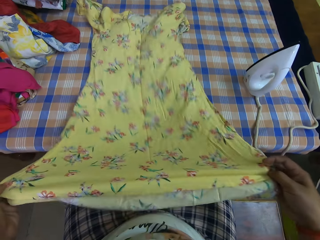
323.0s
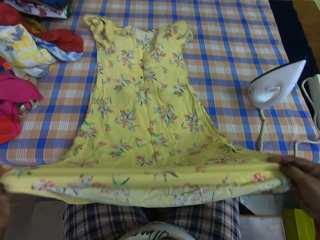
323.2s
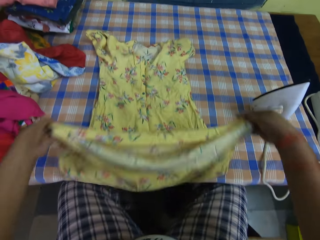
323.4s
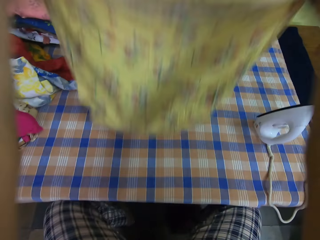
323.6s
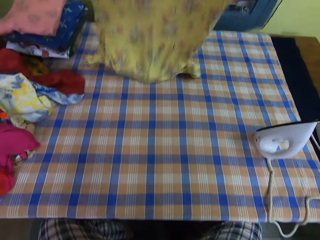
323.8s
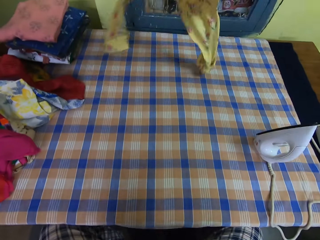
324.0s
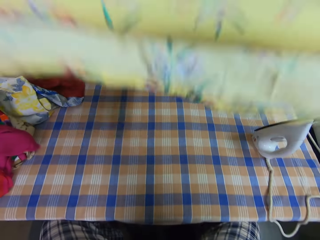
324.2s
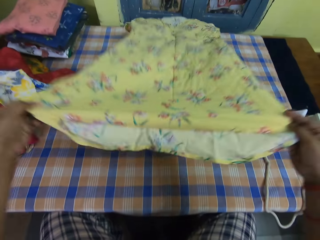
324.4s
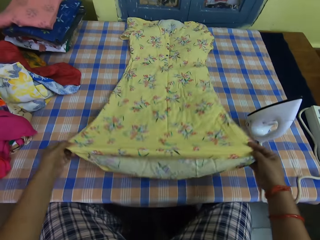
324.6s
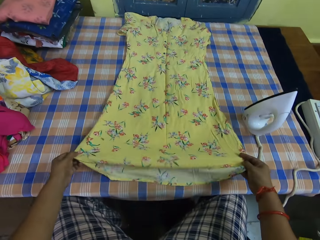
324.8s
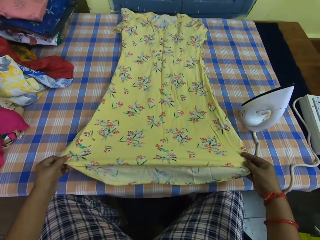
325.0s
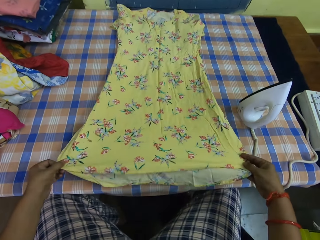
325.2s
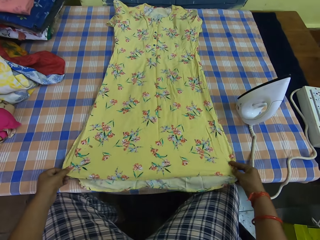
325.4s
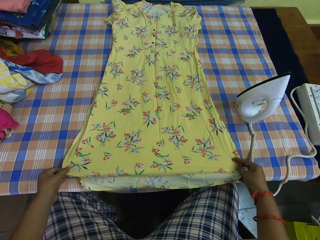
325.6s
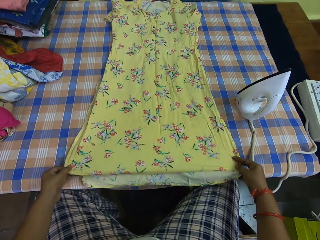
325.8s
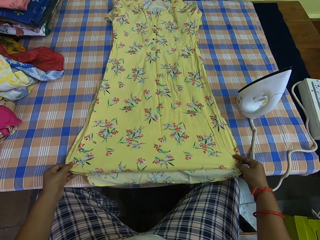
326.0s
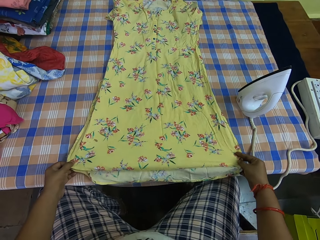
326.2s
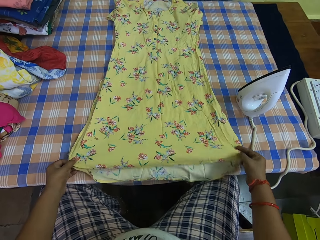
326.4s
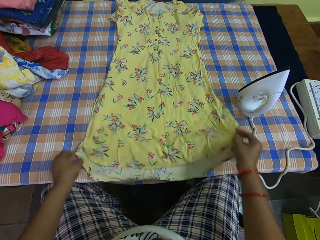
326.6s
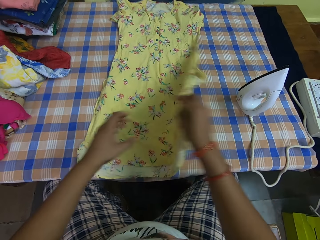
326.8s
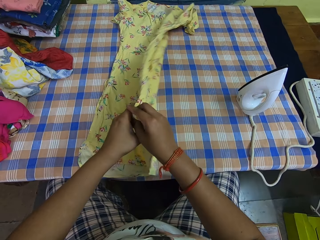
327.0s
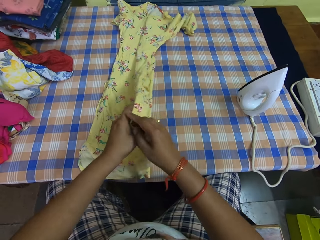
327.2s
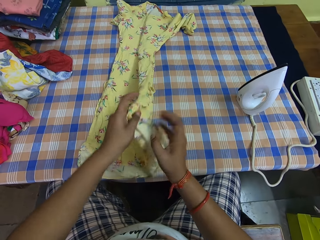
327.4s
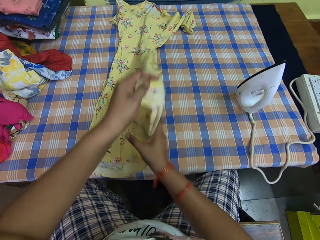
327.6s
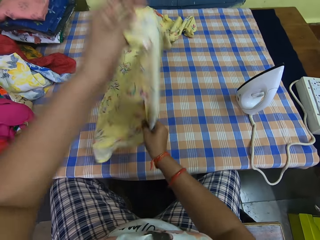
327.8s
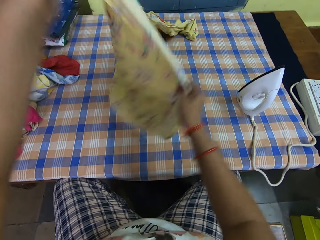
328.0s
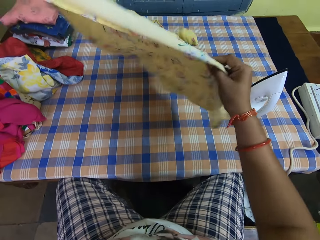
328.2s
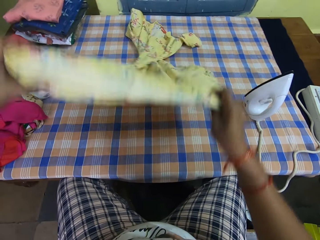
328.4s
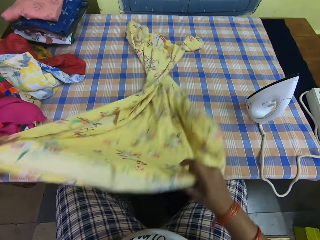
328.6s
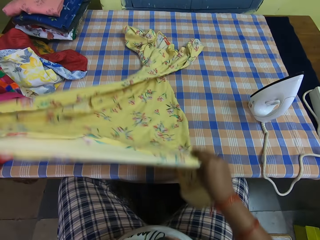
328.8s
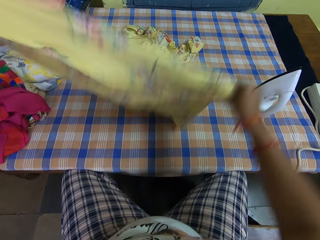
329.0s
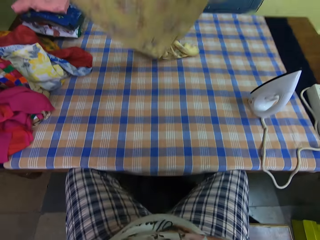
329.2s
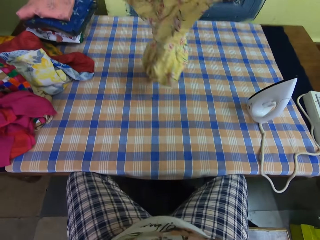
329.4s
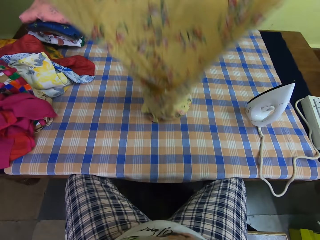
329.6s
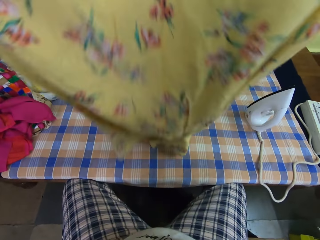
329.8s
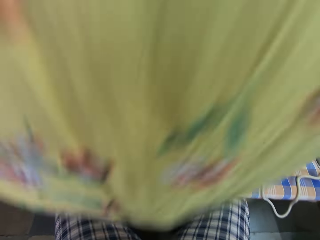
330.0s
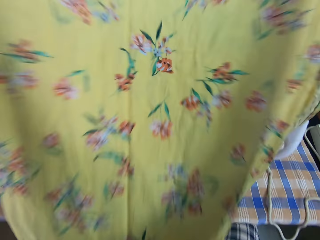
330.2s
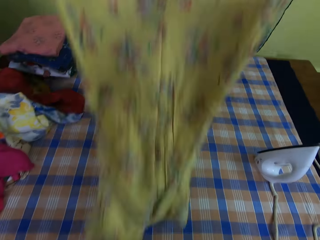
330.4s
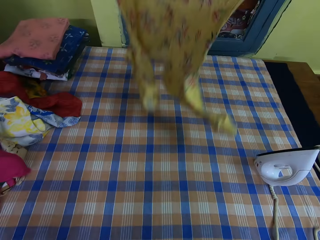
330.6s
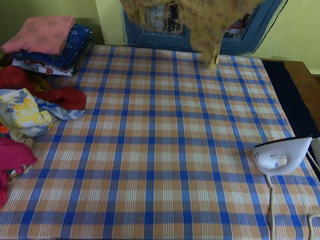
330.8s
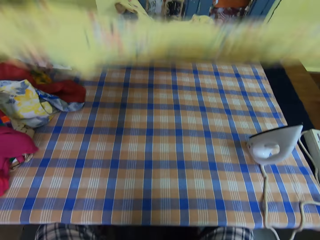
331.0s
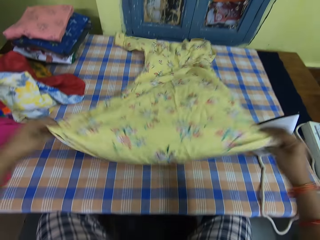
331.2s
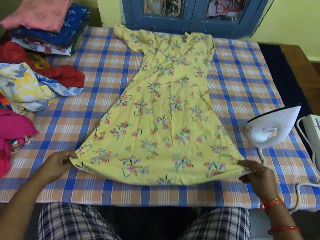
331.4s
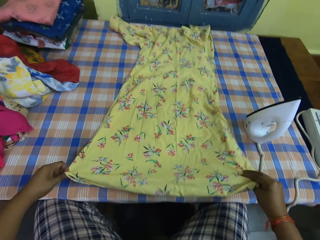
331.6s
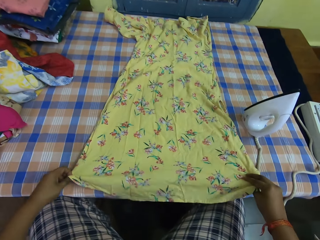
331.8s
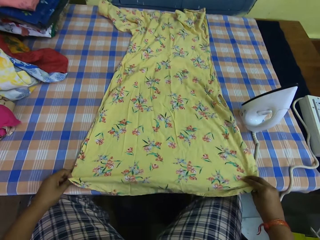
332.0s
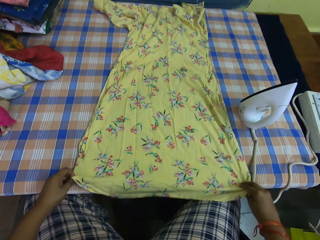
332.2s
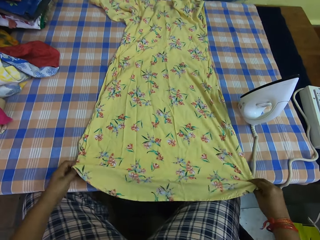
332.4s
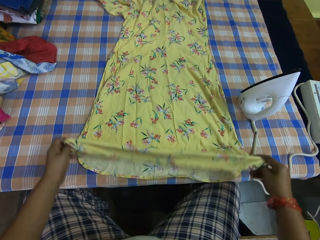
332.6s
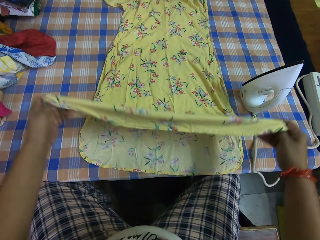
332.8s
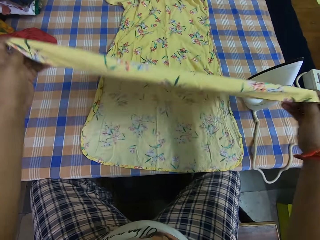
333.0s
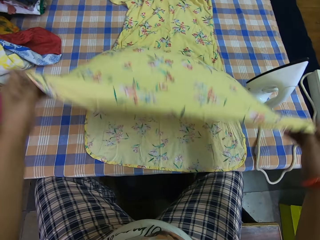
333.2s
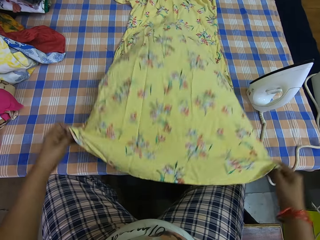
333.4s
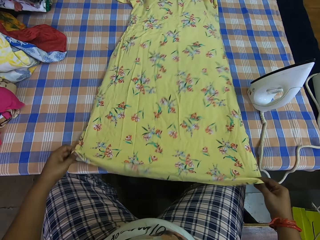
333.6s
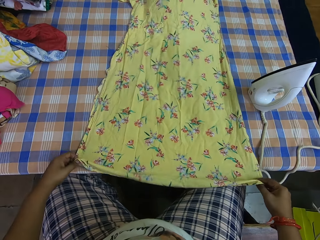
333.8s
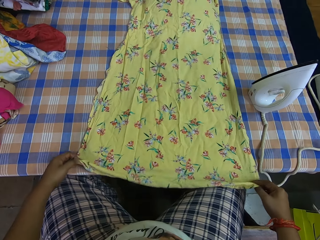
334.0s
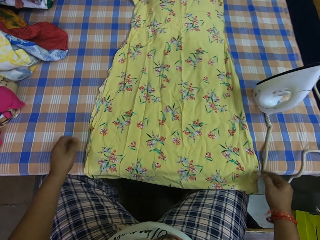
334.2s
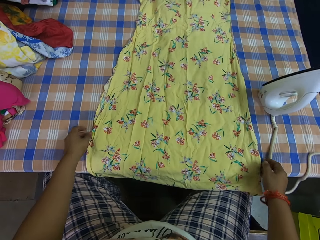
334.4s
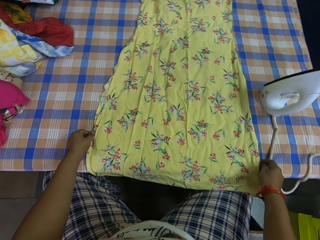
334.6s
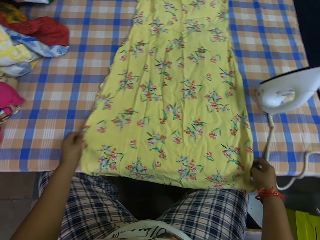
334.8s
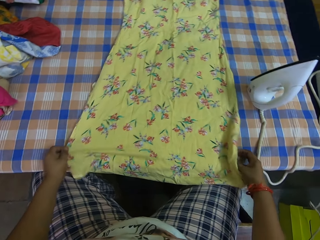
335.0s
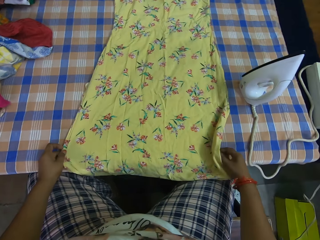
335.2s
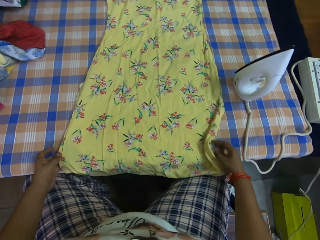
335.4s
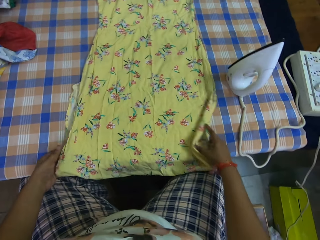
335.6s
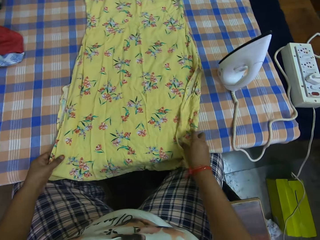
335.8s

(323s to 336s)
The camera wearer raises the dress from the table with both hands. She drops the dress on the table with both hands. She turns the dress on the table with both hands. She raises the dress from the table with both hands. She drops the dress on the table with both hands. She adjusts the dress on the table with both hands.

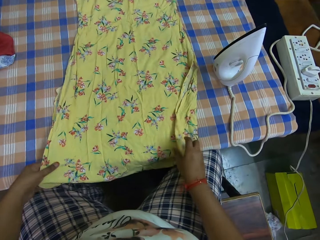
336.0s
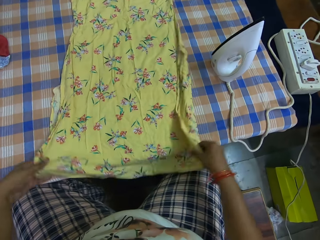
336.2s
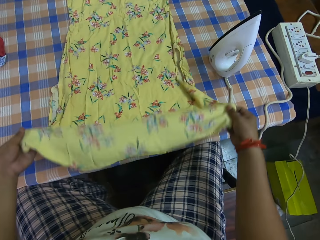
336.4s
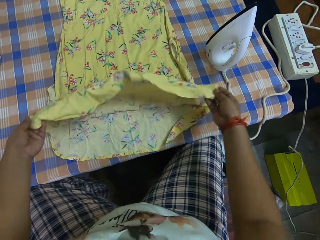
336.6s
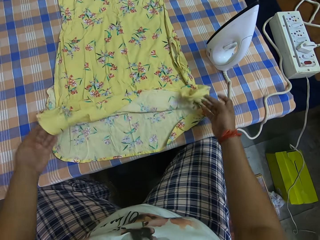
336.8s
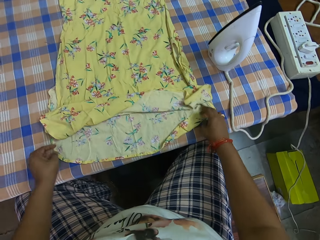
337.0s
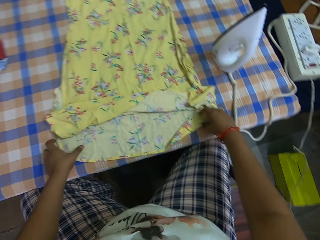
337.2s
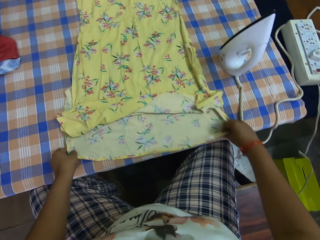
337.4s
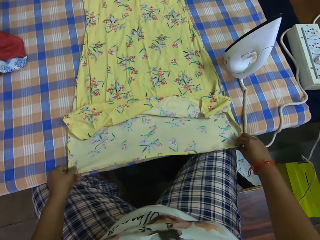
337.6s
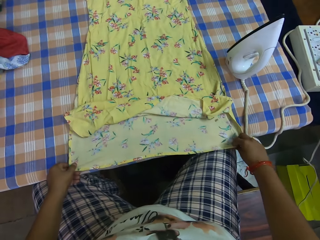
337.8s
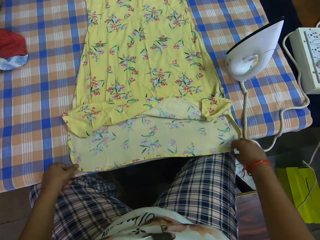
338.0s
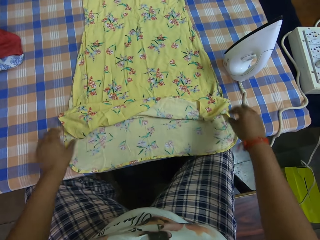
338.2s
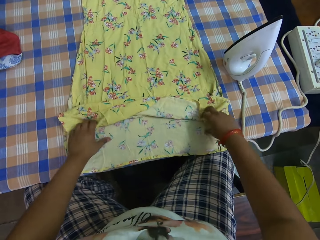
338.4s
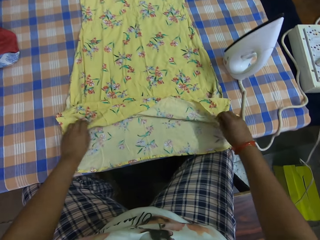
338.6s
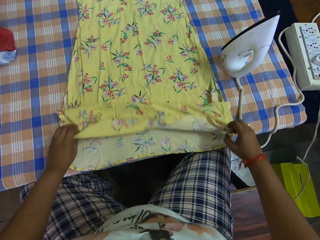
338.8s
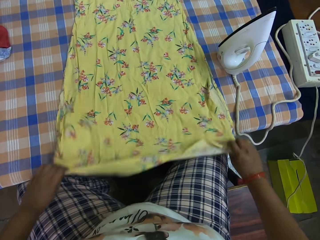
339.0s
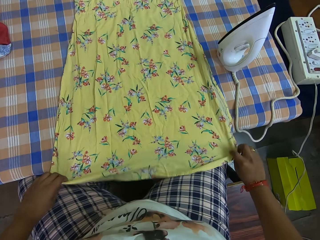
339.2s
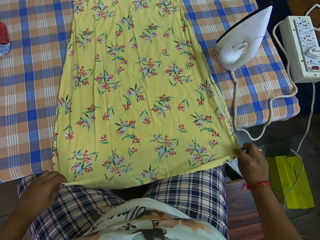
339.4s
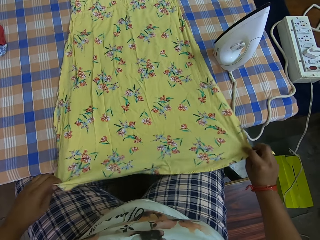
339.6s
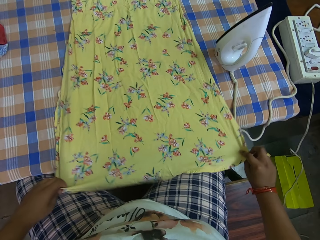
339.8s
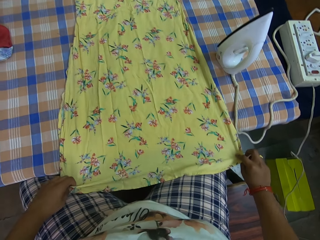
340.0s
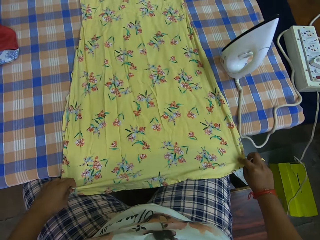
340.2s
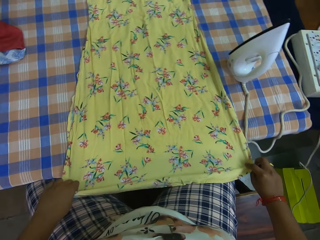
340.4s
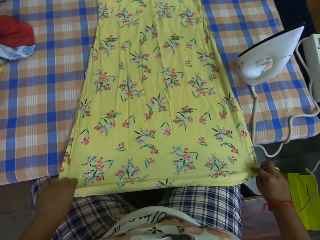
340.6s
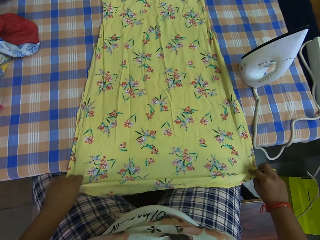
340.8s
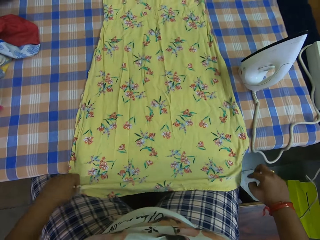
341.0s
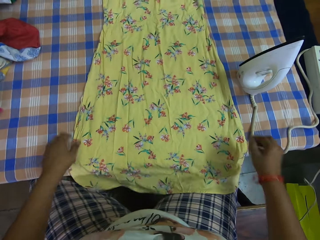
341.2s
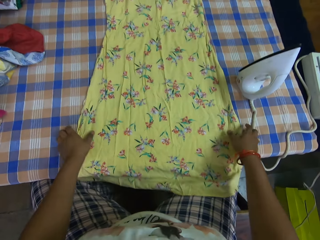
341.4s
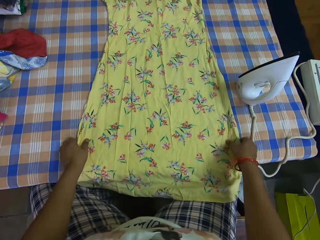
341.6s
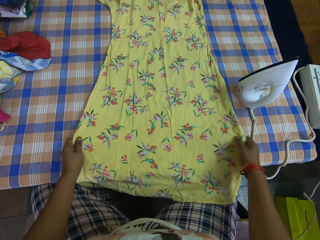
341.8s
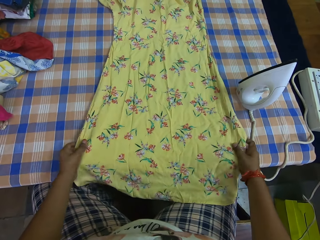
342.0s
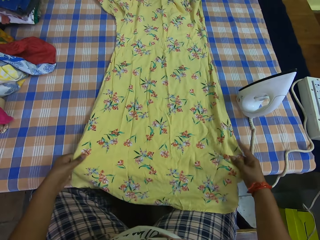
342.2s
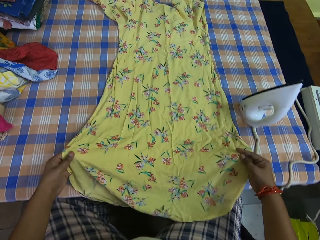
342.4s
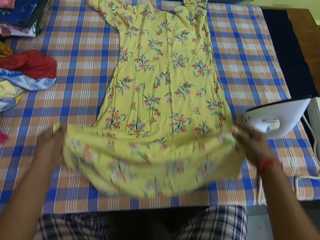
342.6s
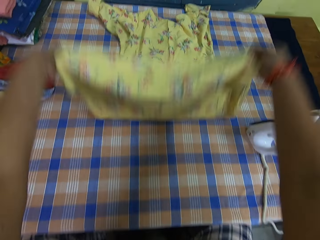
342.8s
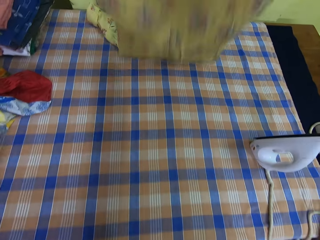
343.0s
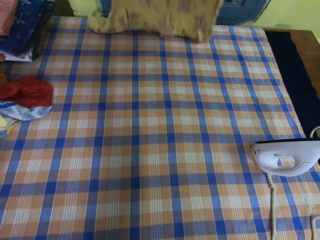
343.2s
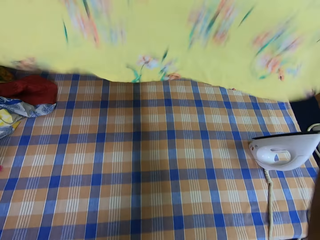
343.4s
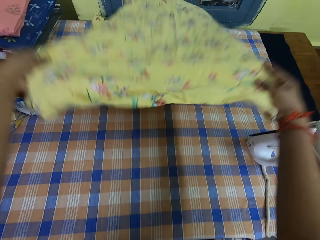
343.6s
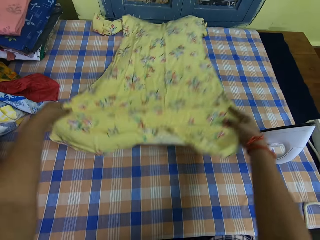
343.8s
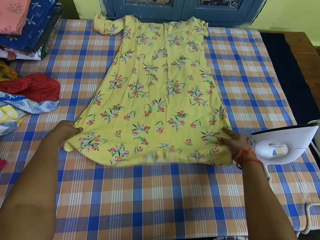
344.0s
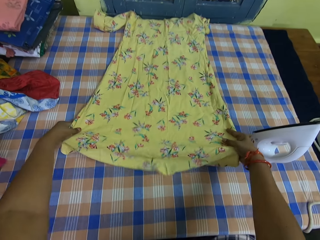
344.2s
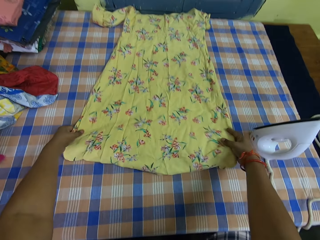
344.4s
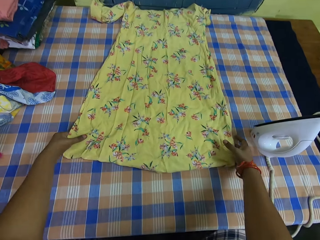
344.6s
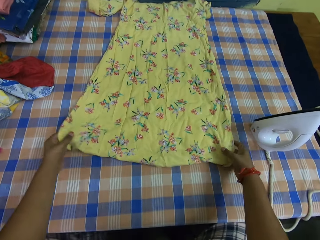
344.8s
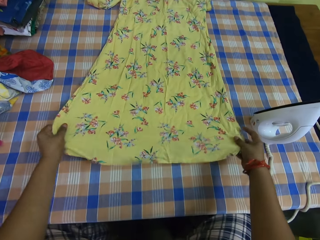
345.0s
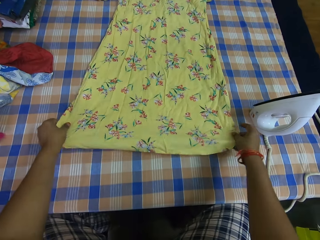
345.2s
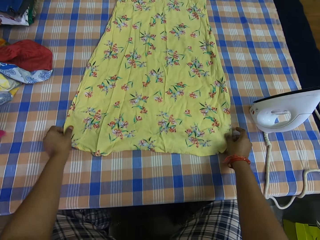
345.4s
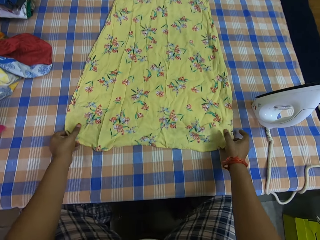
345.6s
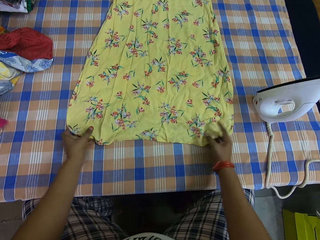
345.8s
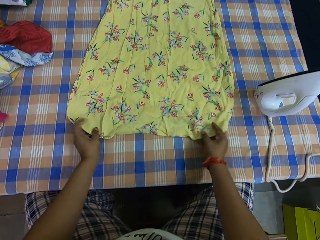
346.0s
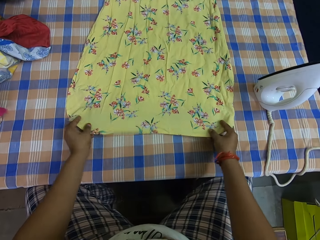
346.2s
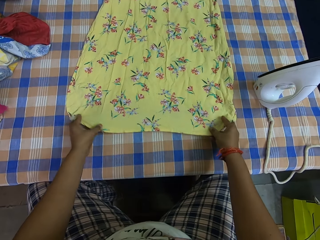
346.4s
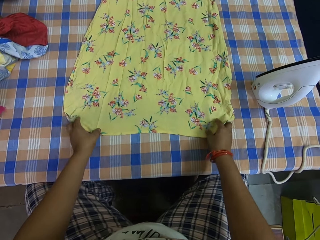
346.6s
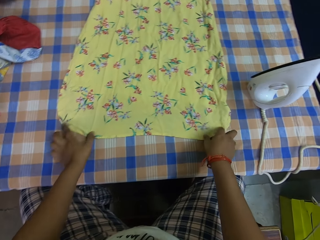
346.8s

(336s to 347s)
The camera wearer inspects the cloth. She raises the dress from the table with both hands. She drops the dress on the table with both hands. She adjusts the dress on the table with both hands.
